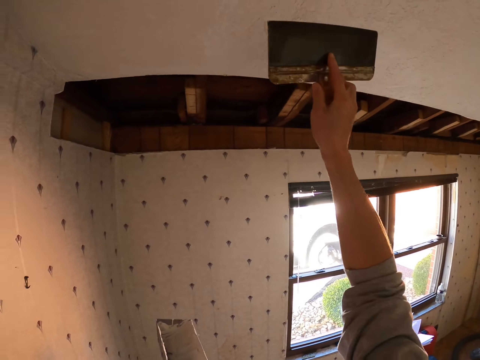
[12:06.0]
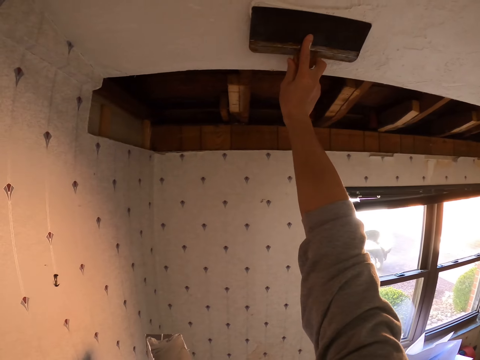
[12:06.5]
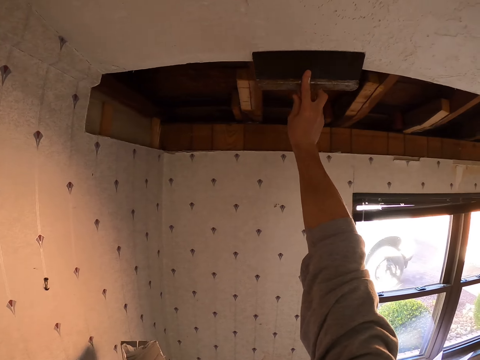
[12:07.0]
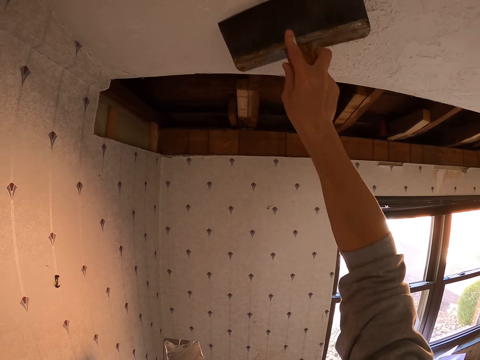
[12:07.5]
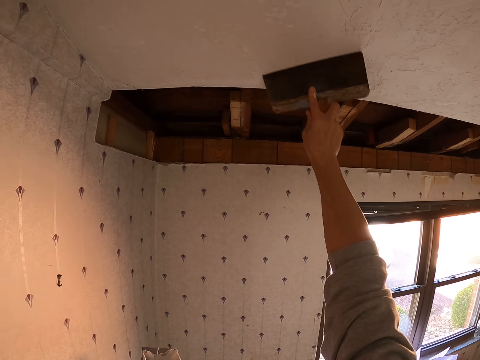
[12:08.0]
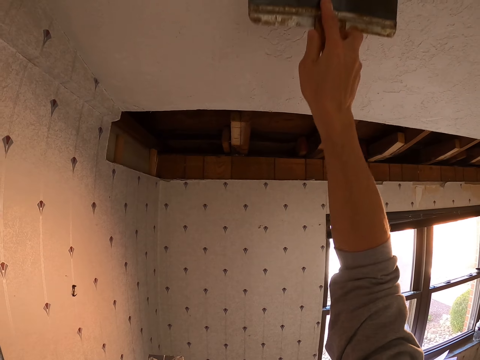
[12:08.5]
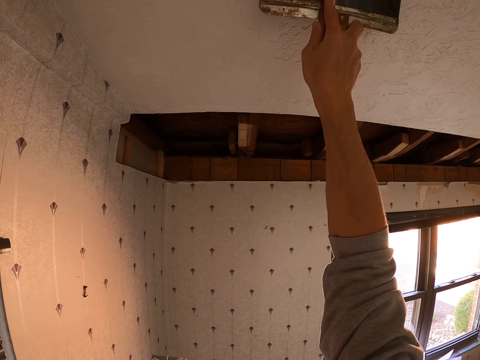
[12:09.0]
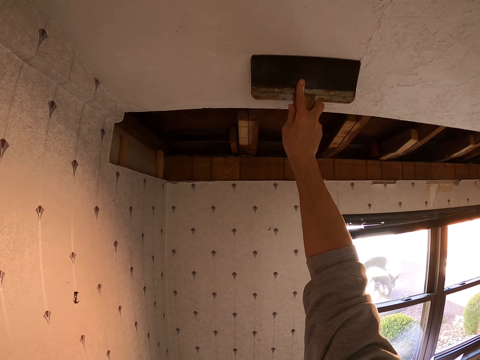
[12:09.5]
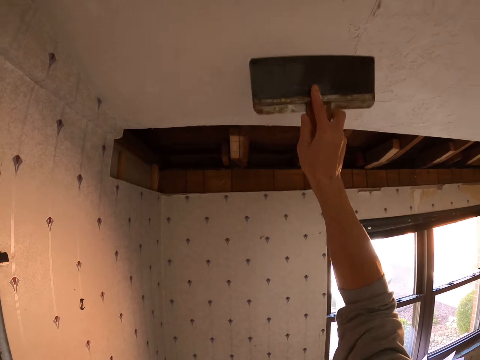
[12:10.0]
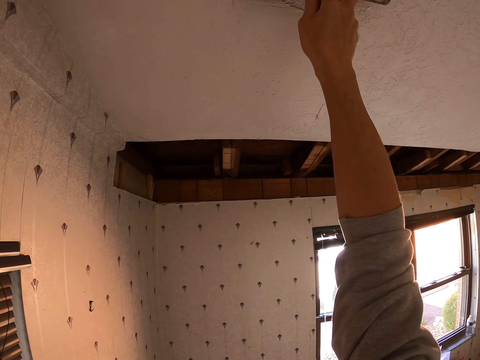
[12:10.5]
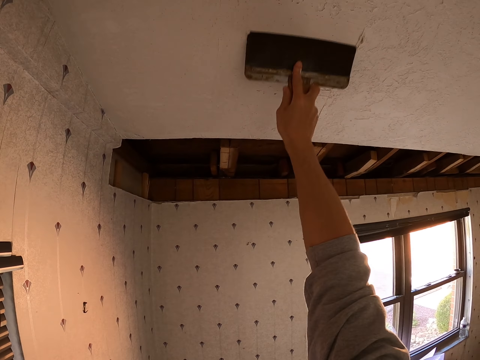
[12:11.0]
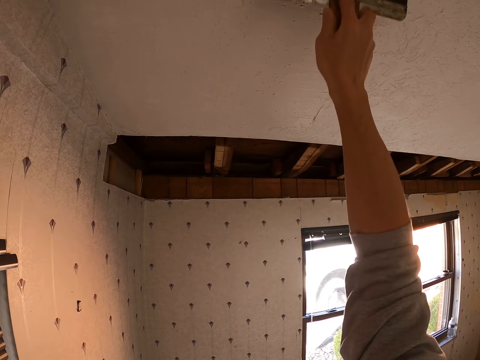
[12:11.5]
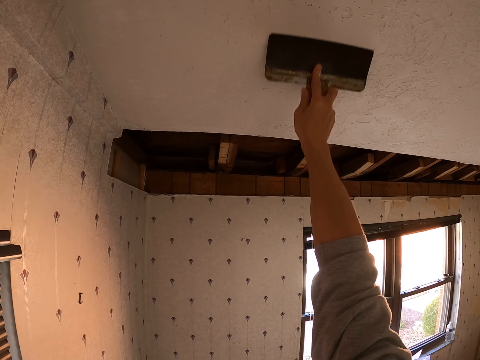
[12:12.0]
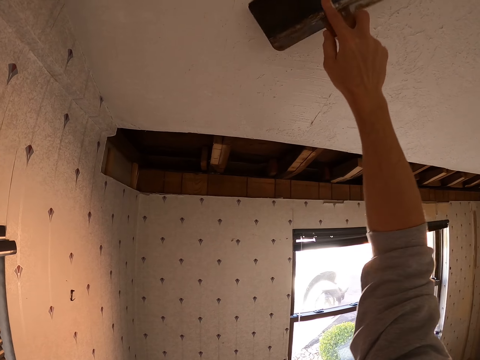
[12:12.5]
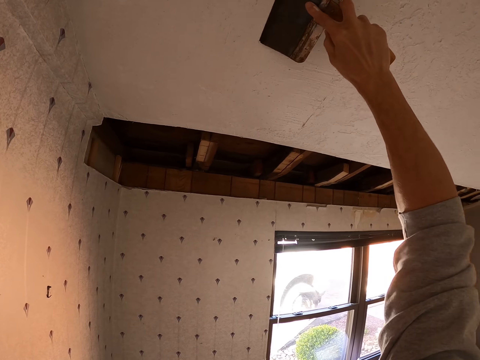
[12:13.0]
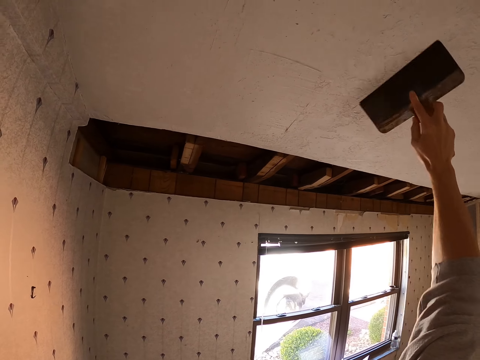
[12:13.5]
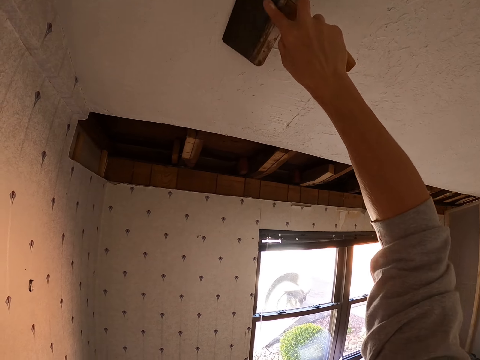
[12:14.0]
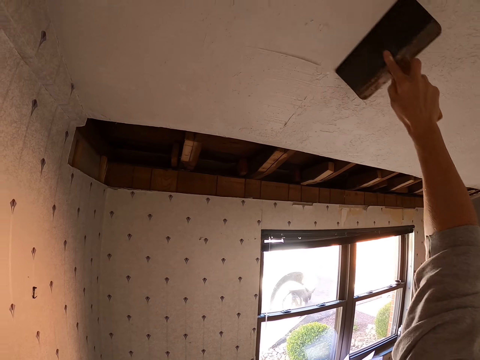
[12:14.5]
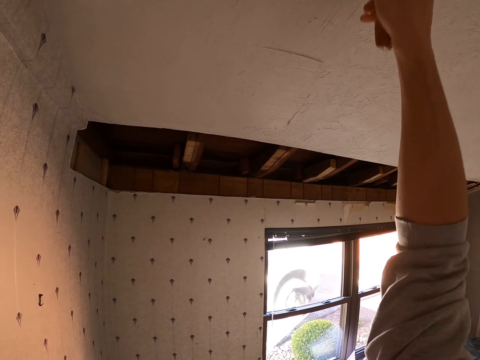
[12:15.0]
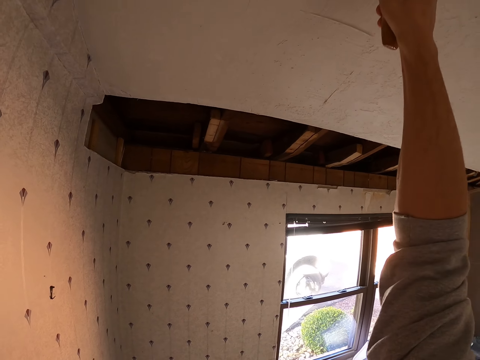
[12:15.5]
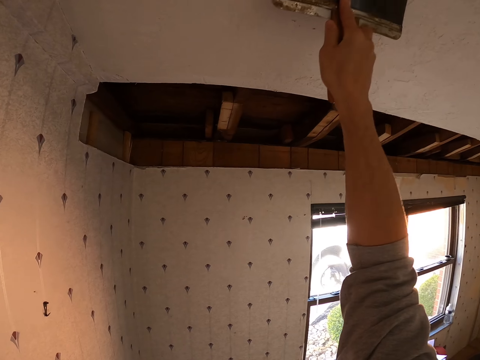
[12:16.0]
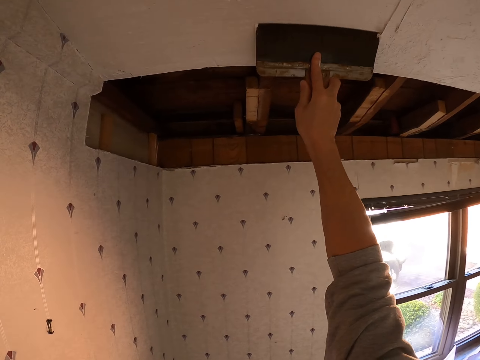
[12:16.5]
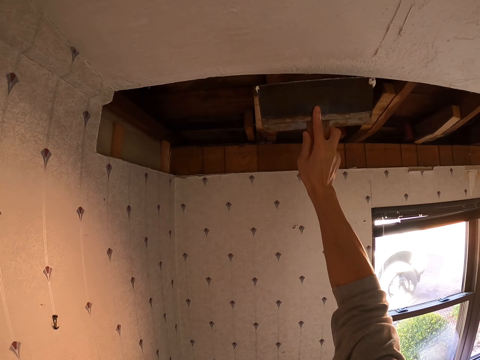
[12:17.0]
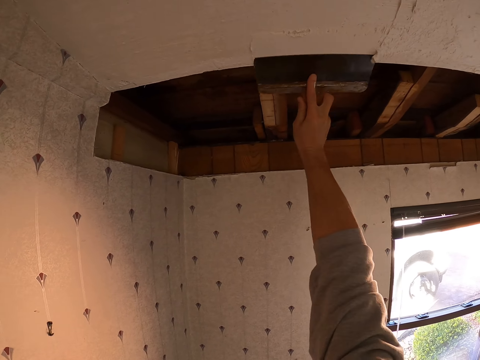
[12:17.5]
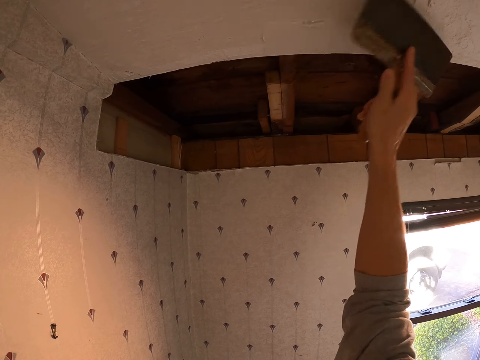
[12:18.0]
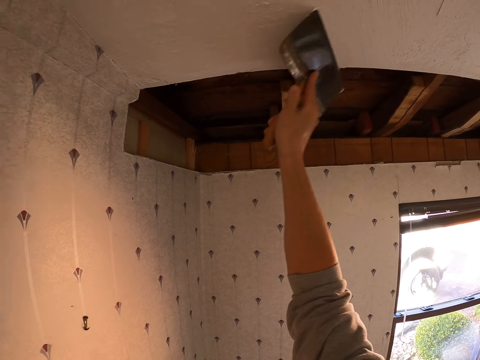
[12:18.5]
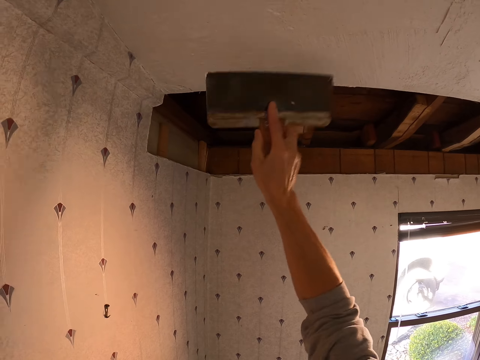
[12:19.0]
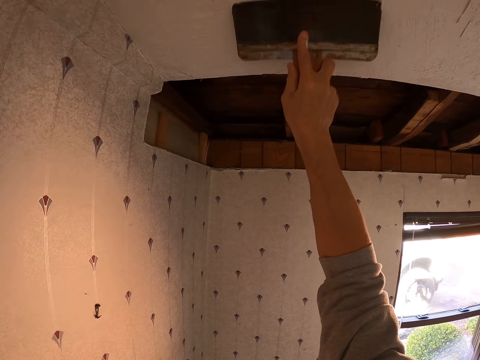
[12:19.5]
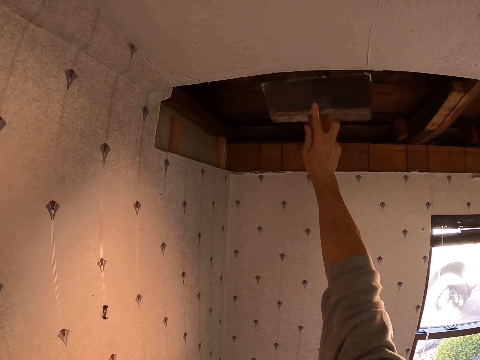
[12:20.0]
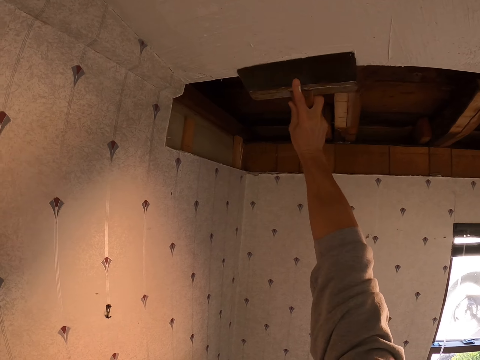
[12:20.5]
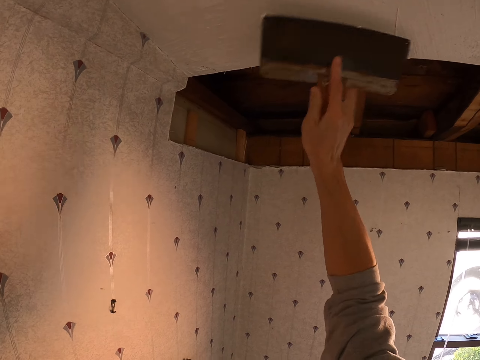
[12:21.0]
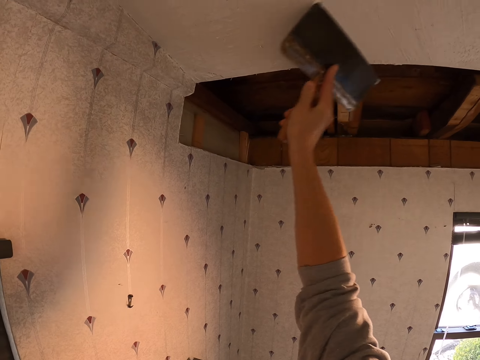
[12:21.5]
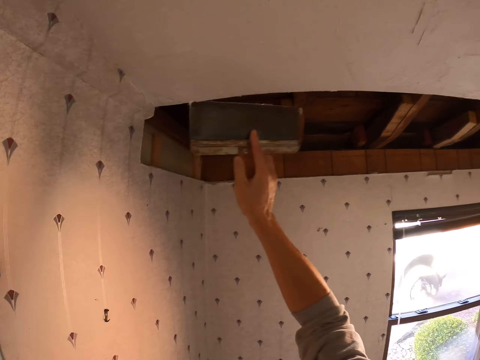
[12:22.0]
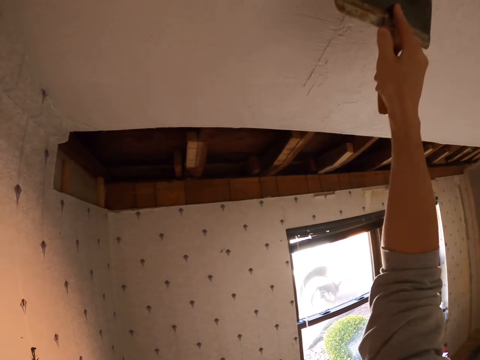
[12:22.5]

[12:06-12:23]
The camera wearer paints the ceiling or roof with a paint brush. They apply cream white on the roof with something. They do so repeatedly.

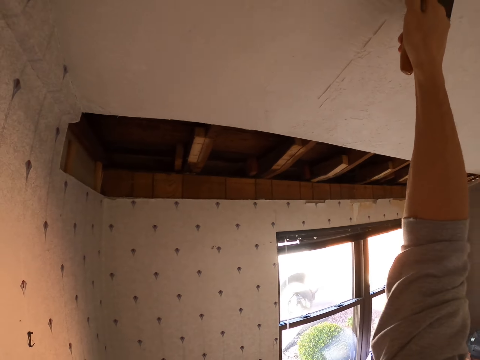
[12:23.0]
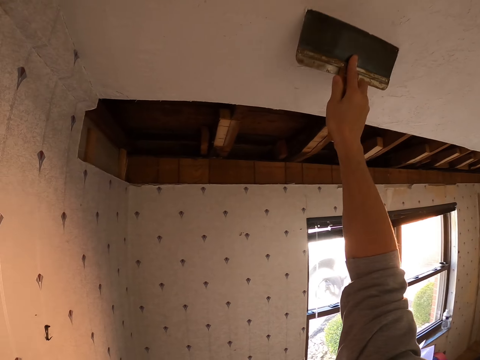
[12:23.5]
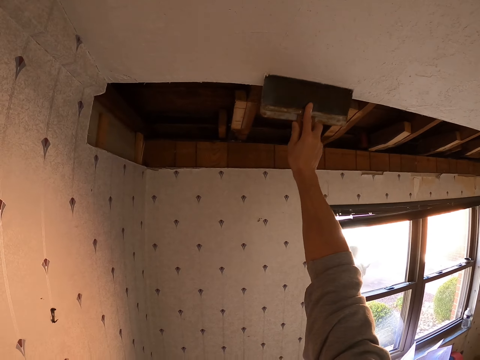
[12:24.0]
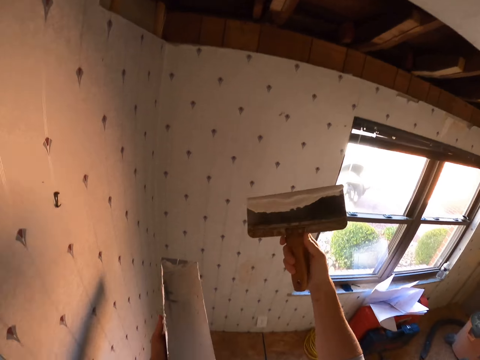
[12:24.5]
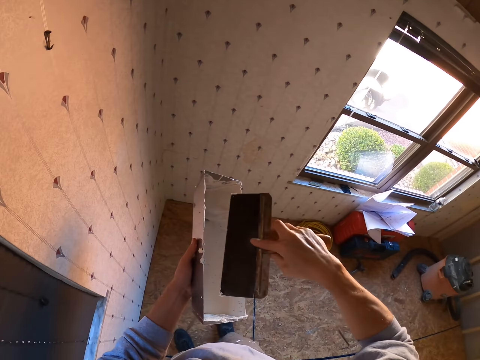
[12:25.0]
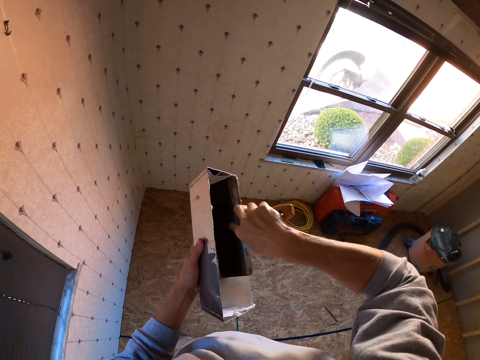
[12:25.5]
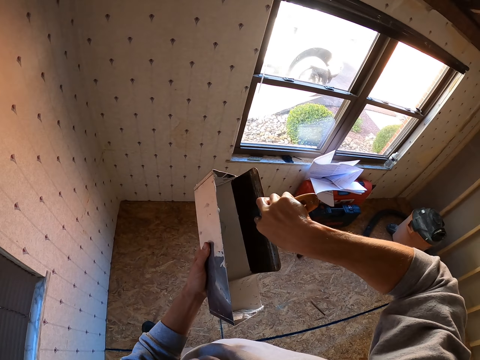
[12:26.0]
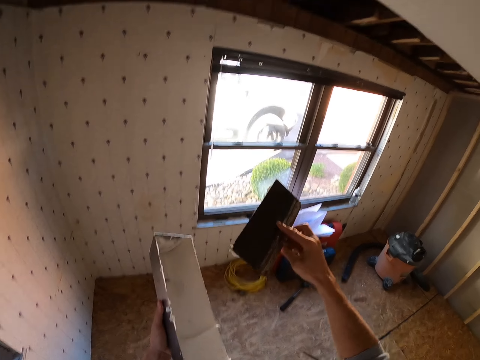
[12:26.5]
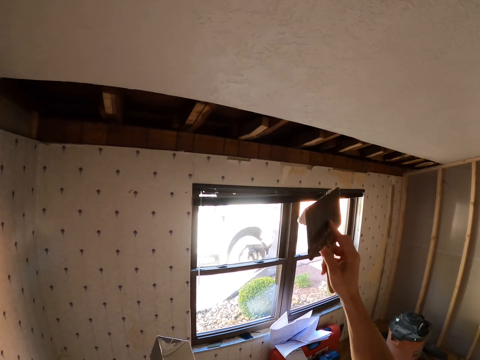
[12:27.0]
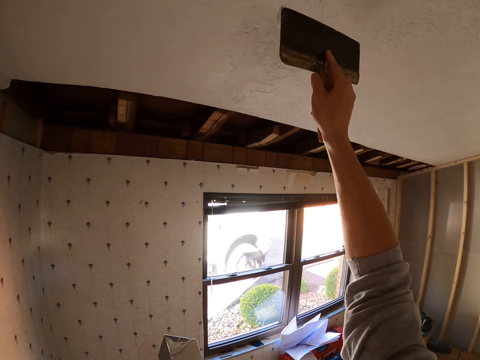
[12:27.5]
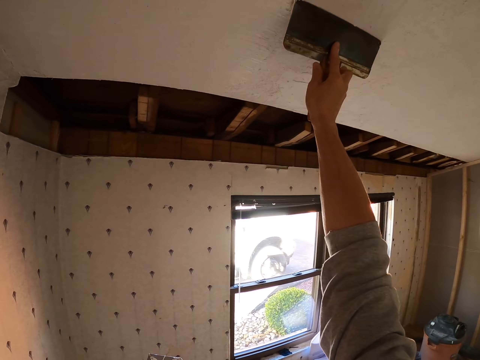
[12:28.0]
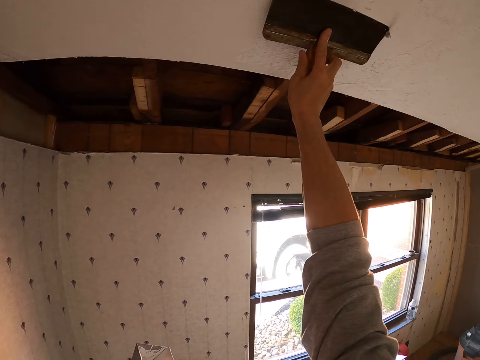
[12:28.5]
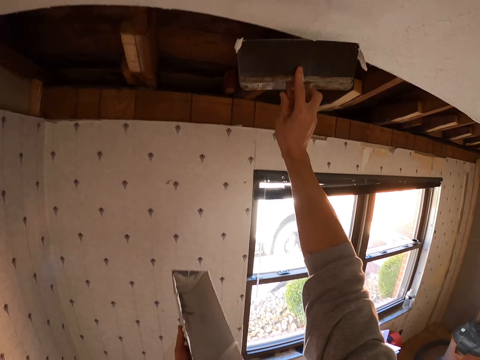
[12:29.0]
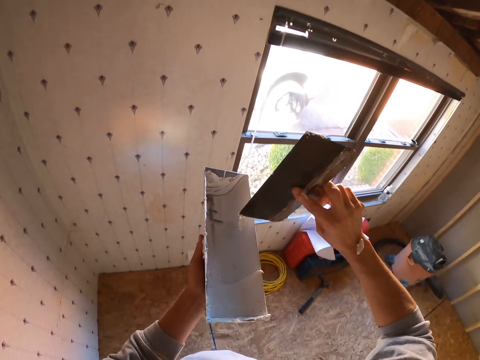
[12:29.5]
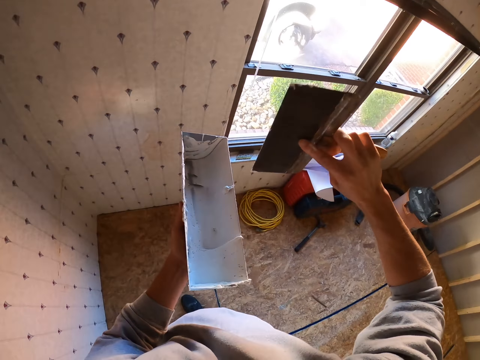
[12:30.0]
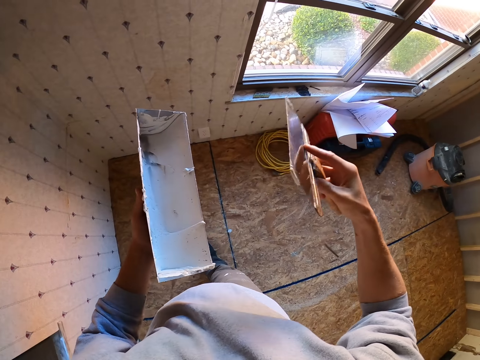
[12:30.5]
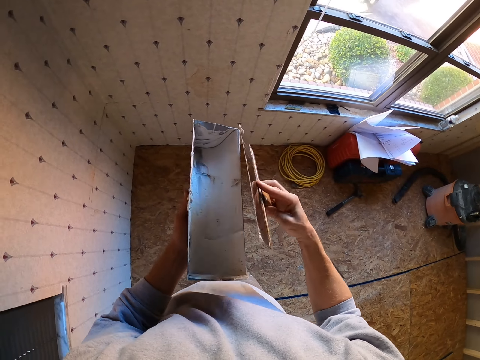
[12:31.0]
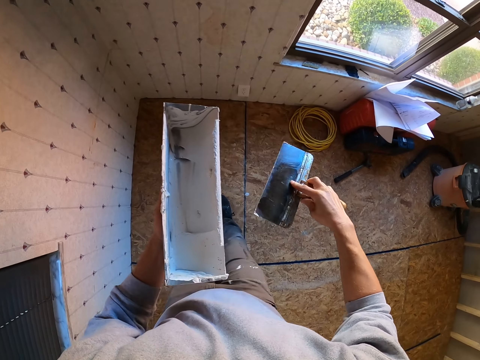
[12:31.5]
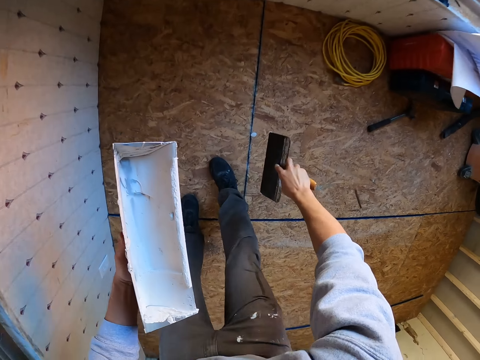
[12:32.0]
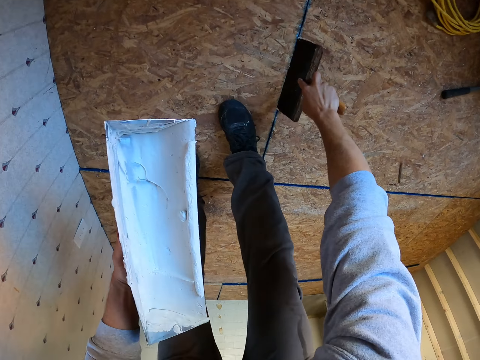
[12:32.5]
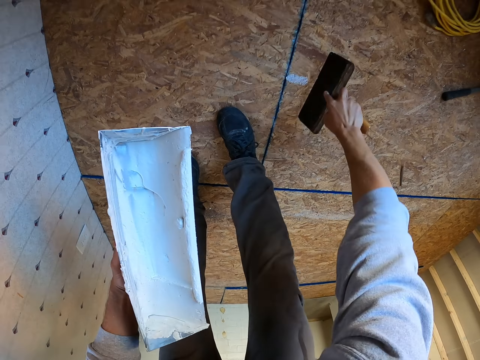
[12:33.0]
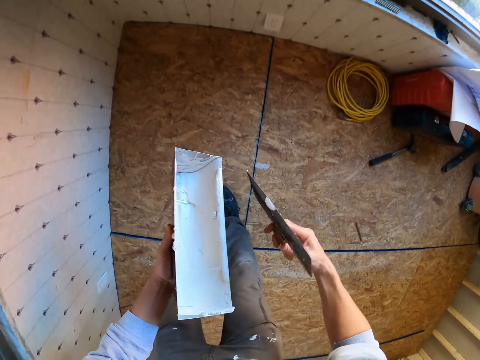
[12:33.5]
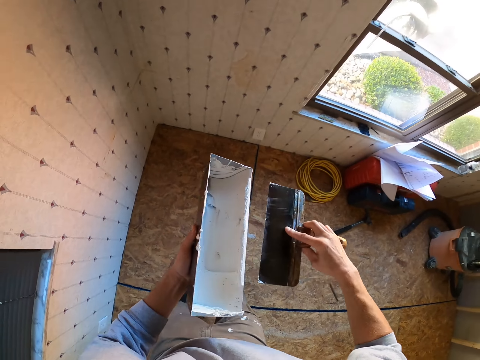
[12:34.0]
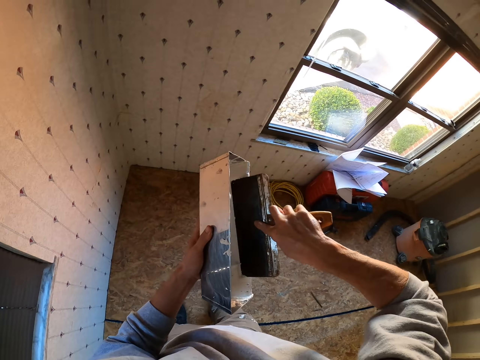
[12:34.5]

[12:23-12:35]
The camera wearer applies cream white on the roof with something. They dip the paint brush in the paint container or box. They paint the ceiling with the paint brush and remove paint. They put the cream on the box with something. They wipe paint on the floor and pull the cream from the floor with something.
